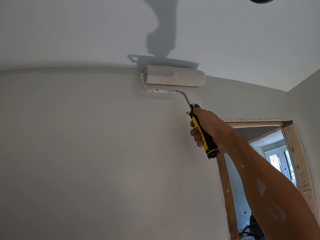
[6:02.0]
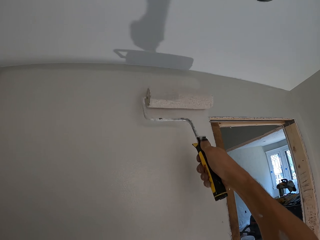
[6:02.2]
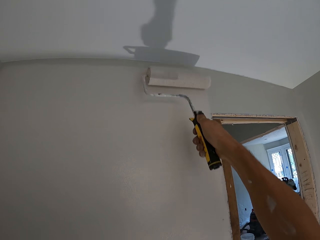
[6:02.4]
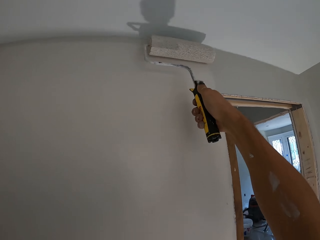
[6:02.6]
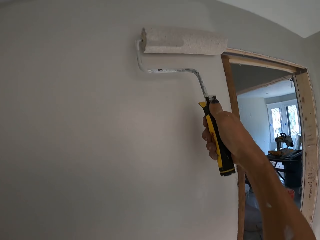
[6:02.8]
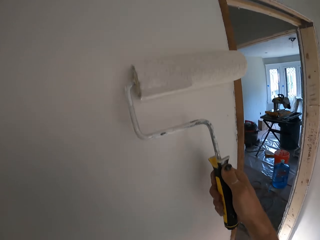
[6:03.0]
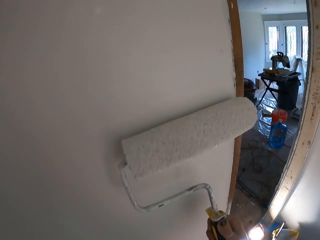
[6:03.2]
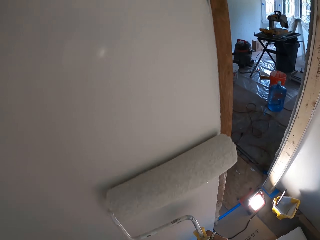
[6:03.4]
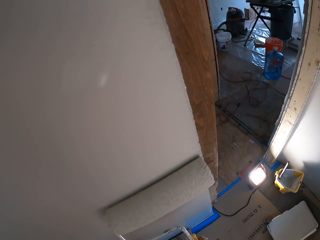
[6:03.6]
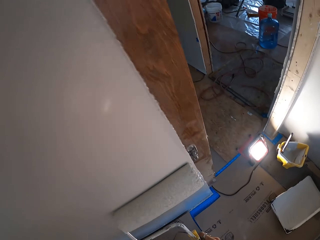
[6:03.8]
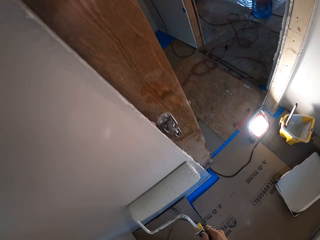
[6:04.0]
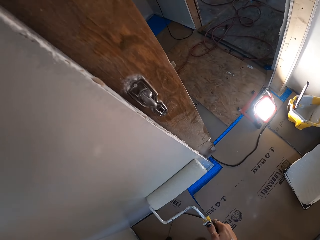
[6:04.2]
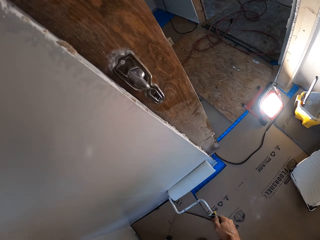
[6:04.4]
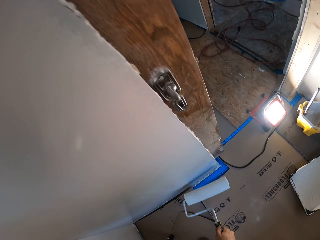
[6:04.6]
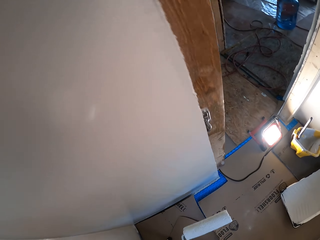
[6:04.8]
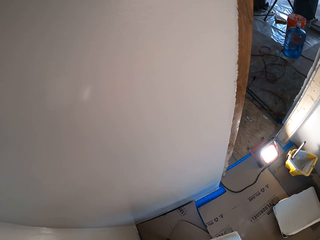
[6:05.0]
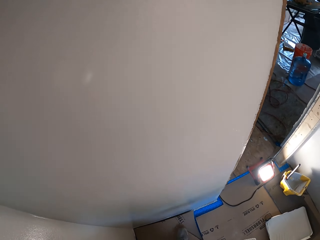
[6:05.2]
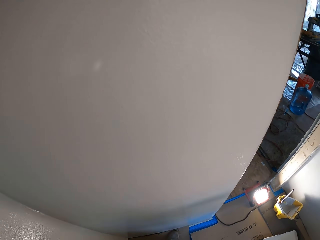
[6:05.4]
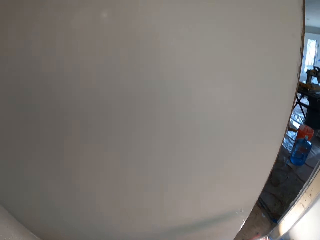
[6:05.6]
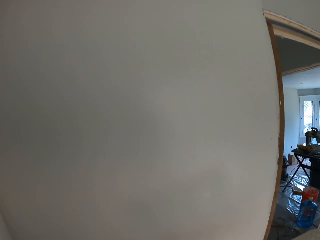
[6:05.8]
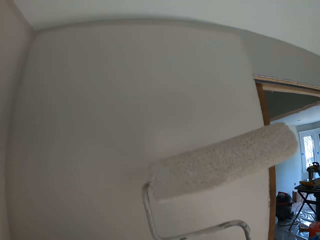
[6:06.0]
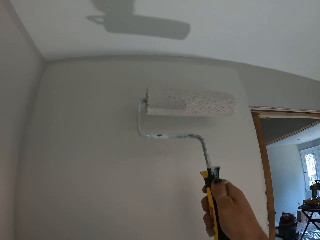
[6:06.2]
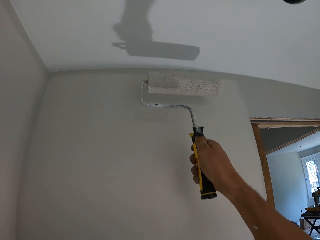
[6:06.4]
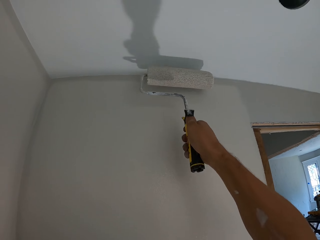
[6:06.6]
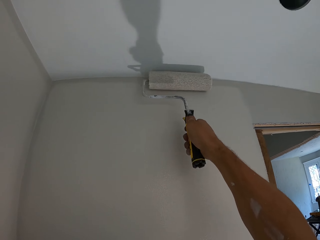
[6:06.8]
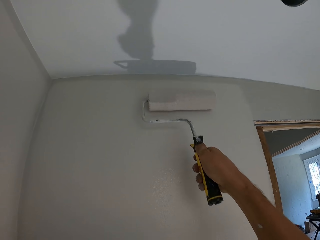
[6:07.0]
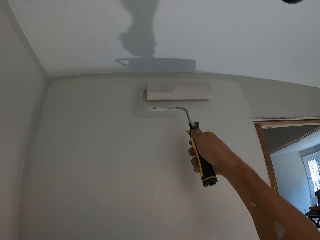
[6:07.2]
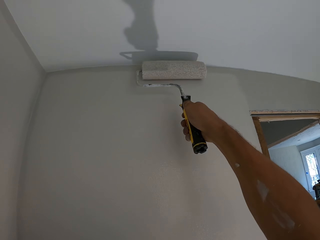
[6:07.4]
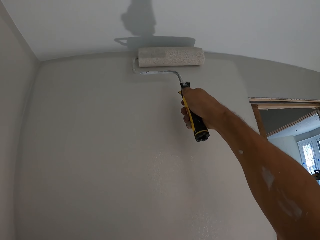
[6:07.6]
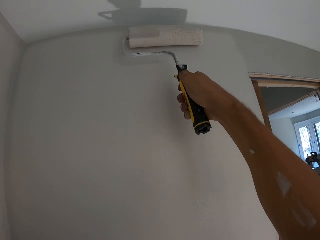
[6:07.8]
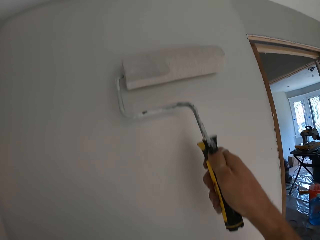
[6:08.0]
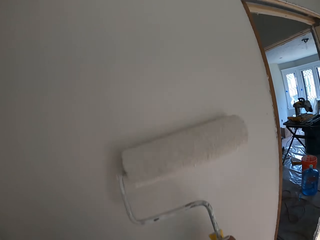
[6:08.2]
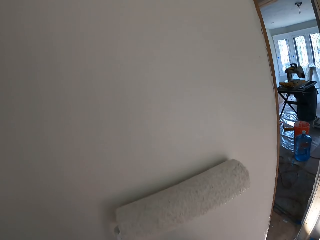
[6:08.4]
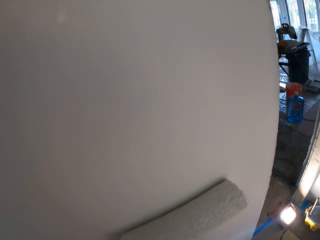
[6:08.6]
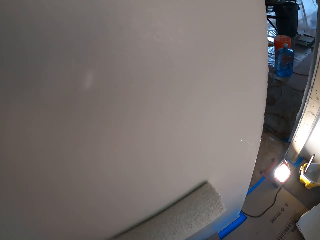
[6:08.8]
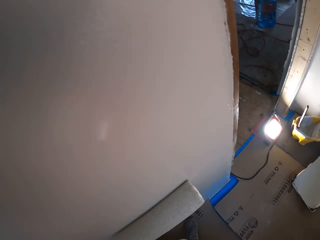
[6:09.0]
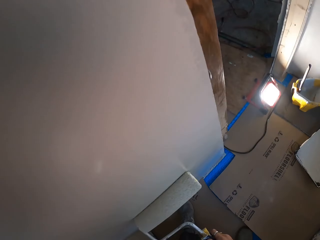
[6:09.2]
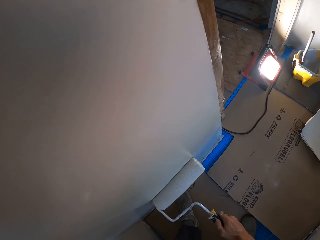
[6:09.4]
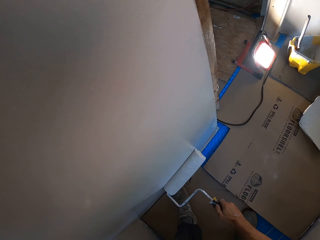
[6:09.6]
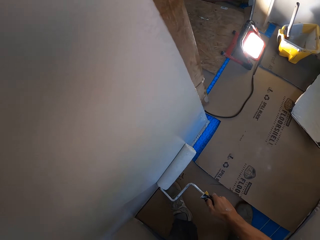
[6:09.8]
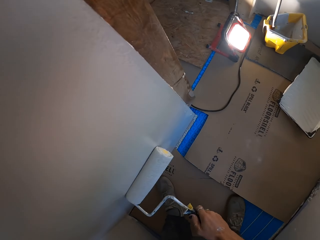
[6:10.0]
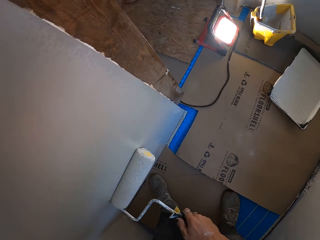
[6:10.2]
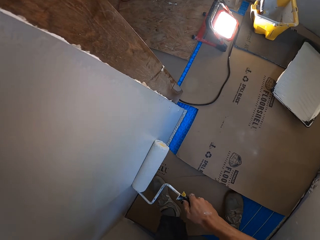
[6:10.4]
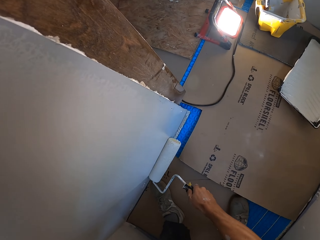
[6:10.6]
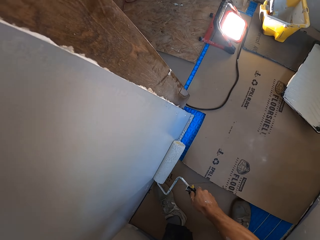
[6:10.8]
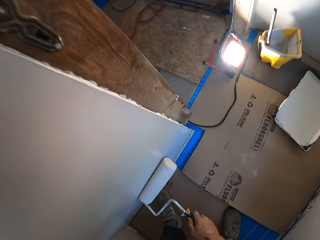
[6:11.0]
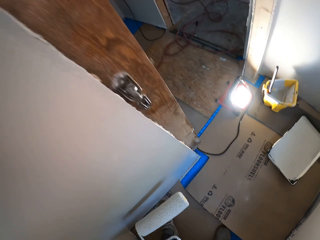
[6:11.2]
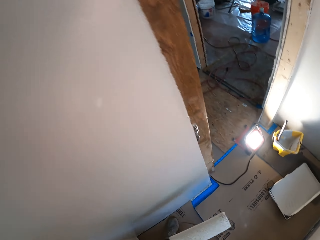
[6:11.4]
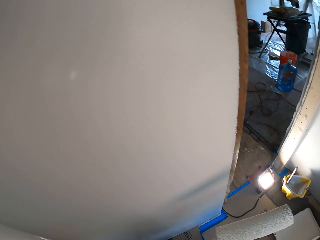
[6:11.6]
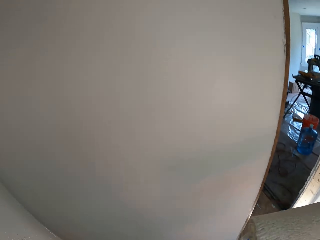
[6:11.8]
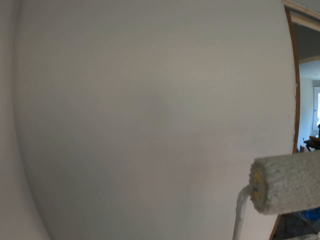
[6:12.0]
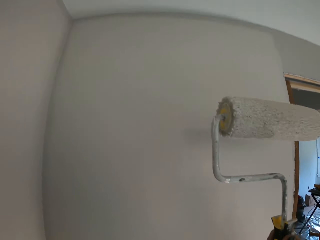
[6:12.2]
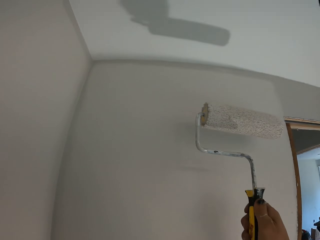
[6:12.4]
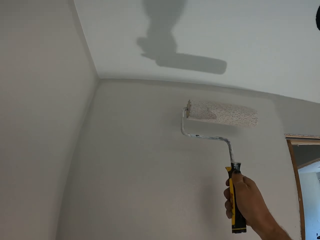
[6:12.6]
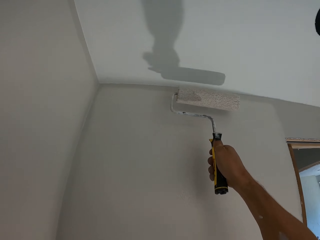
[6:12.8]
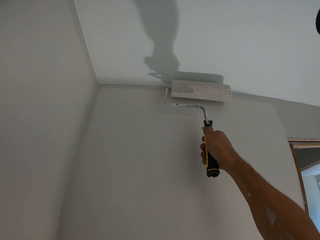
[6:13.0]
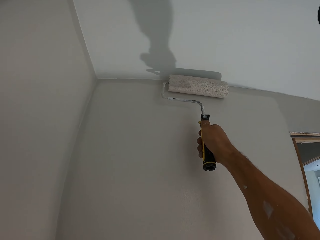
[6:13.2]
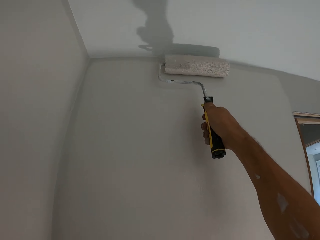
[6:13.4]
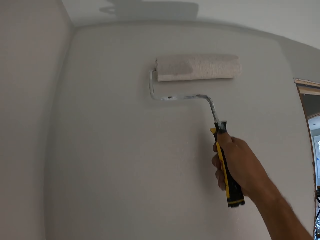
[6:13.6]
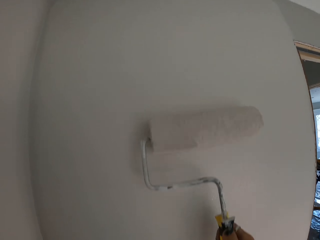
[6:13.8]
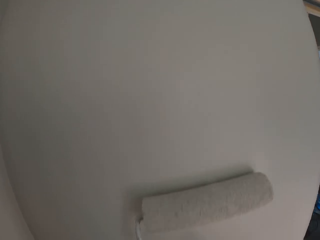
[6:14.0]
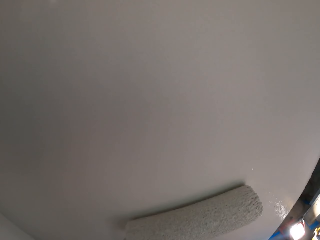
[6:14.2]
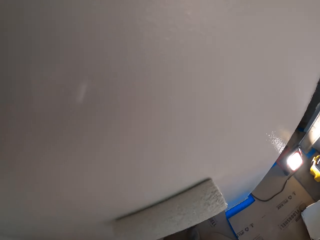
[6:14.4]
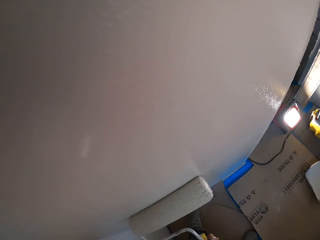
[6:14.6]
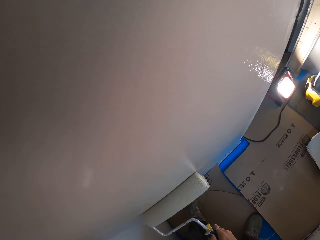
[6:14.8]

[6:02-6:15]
The camera wearer lifts a paint roller. They paint a wall with the paint roller. They lift the paint roller. They paint the wall with the paint roller.

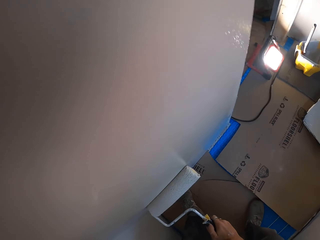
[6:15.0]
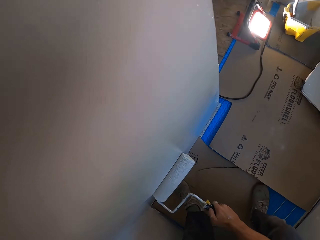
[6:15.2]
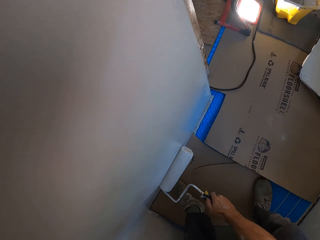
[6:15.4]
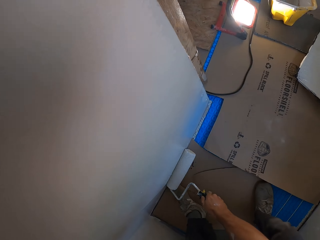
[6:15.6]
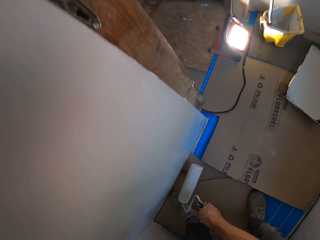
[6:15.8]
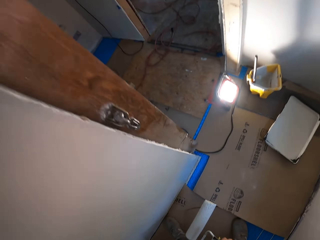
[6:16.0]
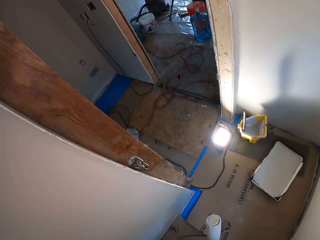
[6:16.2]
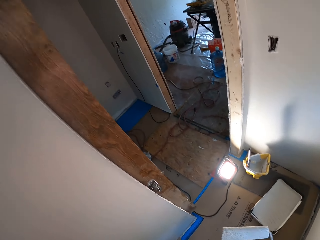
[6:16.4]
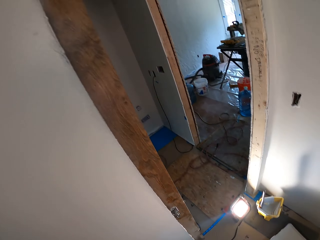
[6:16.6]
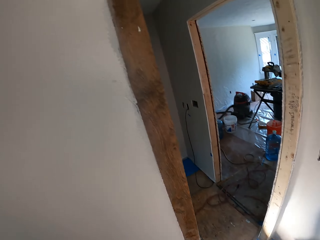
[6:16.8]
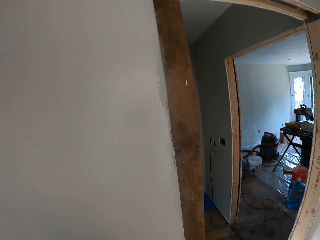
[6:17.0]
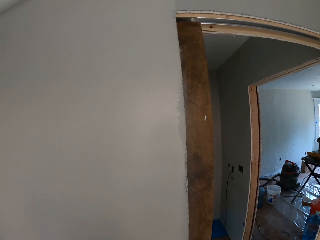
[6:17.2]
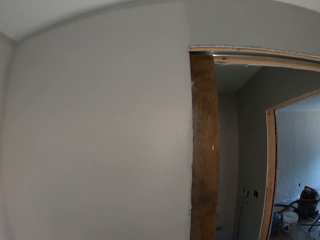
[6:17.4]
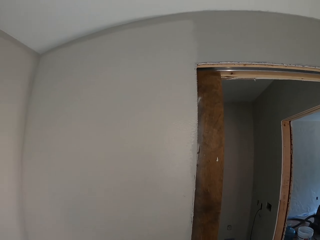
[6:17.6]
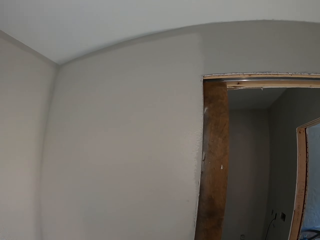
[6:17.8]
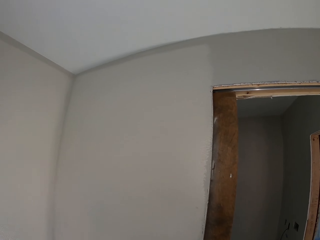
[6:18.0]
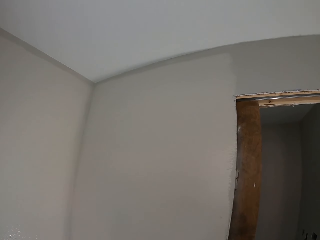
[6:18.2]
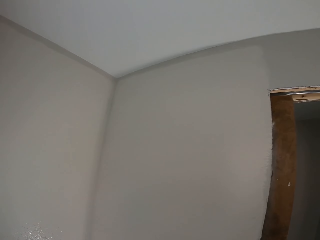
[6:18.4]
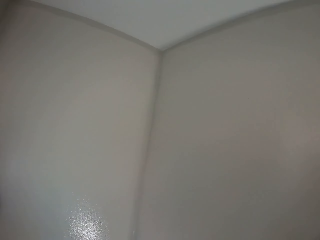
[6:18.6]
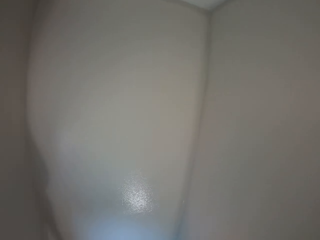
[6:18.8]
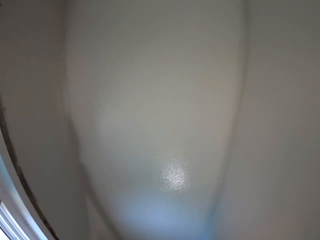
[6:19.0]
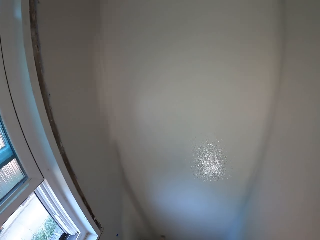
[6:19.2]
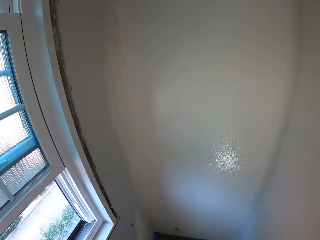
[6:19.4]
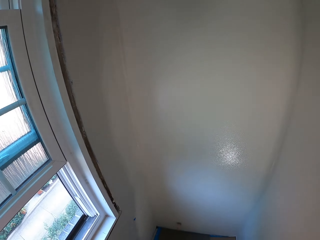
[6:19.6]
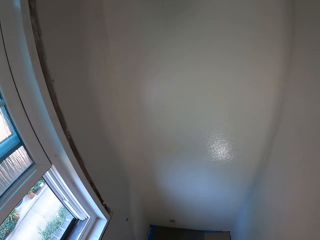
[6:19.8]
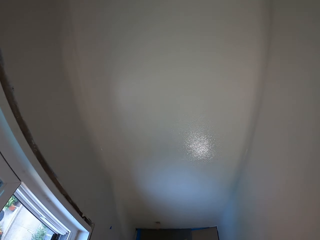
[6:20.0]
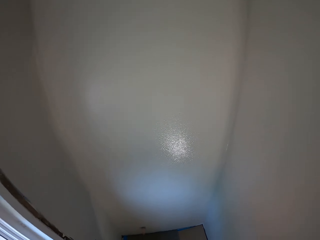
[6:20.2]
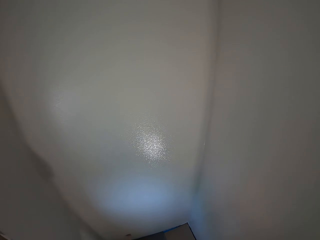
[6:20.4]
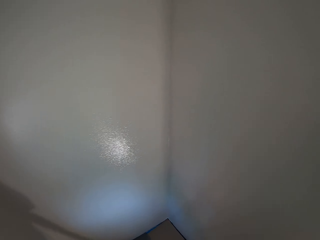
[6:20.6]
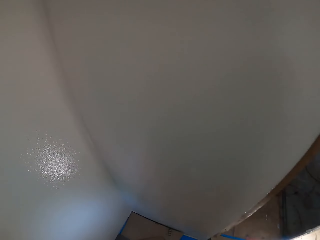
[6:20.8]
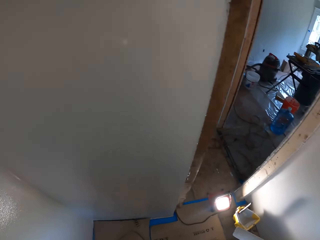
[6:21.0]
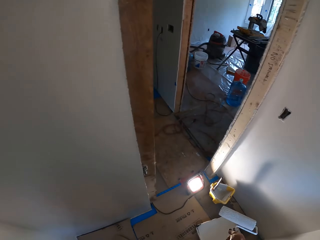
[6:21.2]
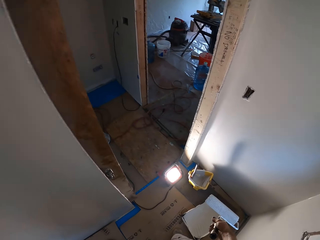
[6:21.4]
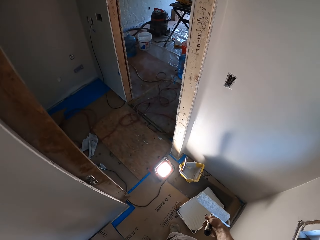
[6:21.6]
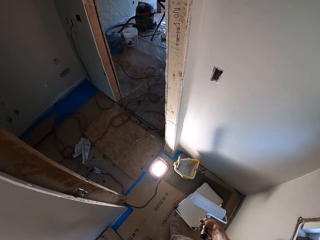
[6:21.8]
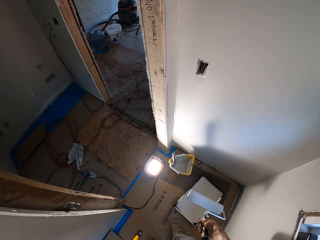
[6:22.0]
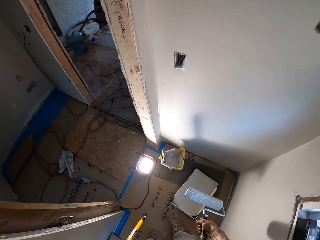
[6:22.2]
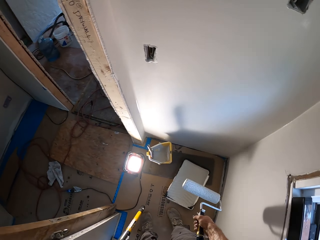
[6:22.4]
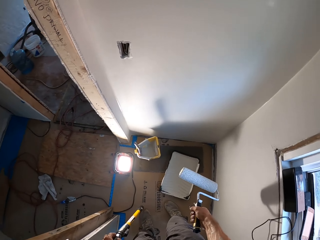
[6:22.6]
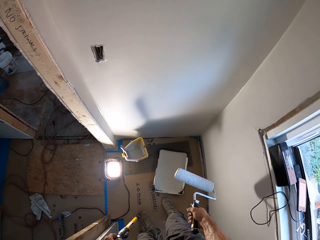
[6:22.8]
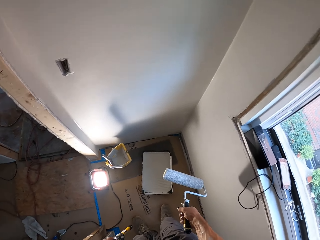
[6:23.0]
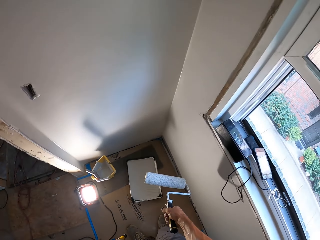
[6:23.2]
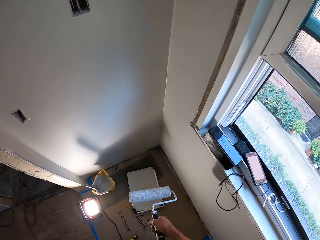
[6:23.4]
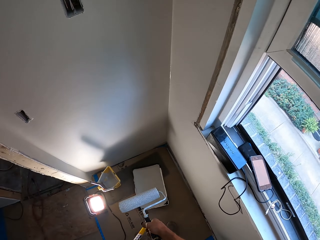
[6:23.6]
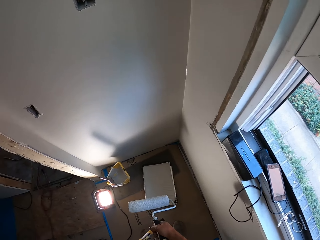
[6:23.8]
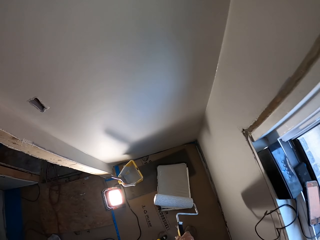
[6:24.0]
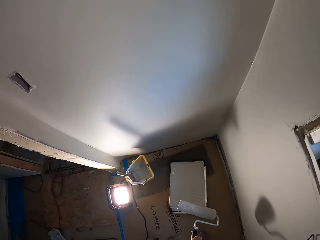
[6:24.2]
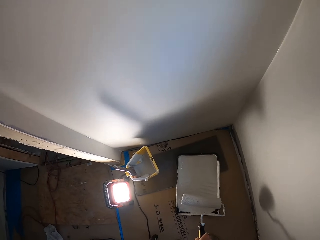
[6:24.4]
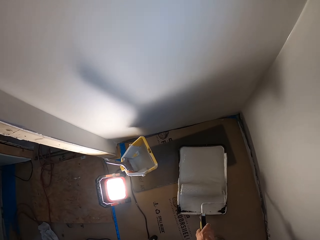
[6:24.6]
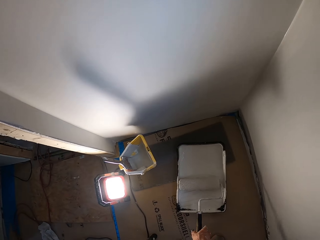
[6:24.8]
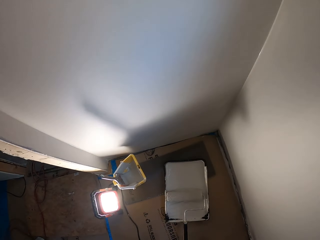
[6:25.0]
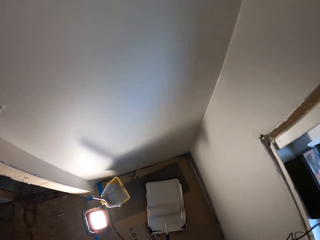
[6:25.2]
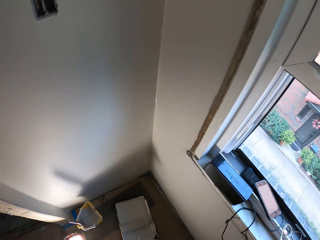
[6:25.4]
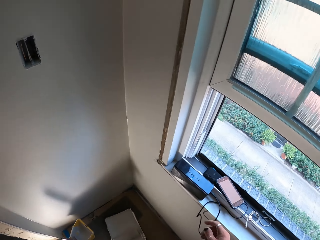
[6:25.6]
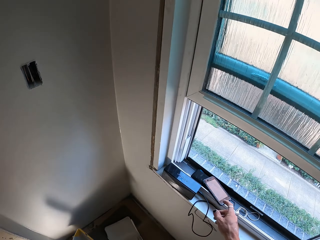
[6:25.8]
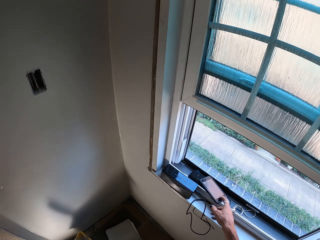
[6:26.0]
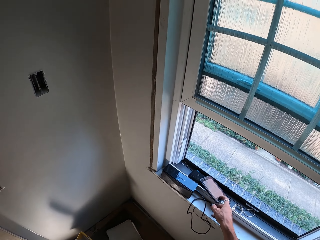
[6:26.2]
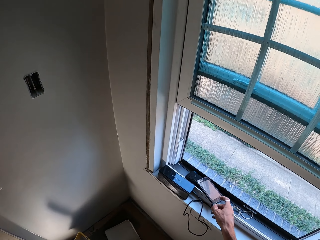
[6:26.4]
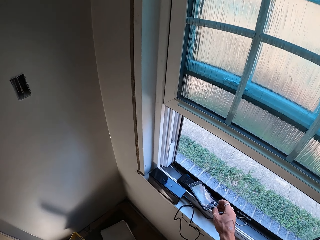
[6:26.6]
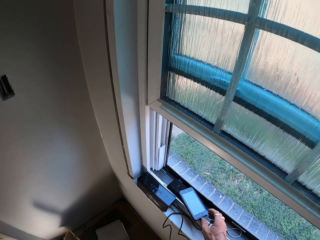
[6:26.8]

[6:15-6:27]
The camera wearer holds a paint roller. They look at the wall. They look around. They hold the paint roller. They hold a handle and hold the paint roller. They drop the paint roller on the paint cuvette. They dip the painting roller in paint. They tap a mobile phone.
